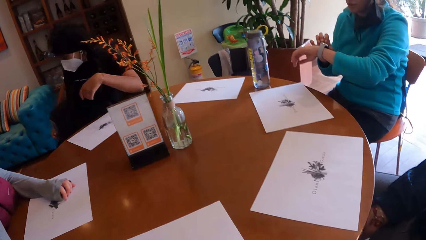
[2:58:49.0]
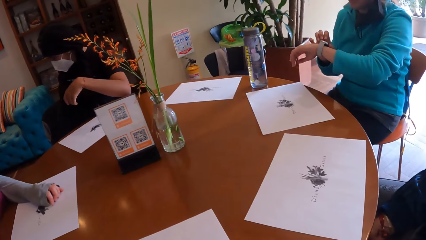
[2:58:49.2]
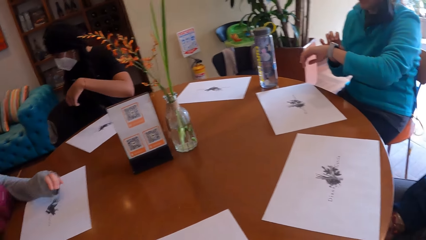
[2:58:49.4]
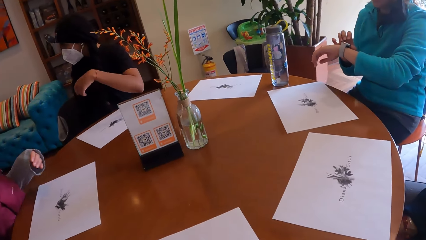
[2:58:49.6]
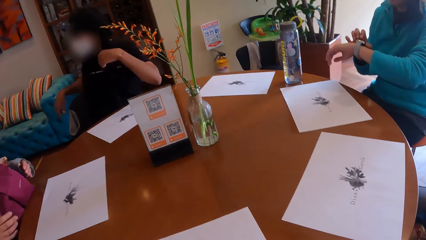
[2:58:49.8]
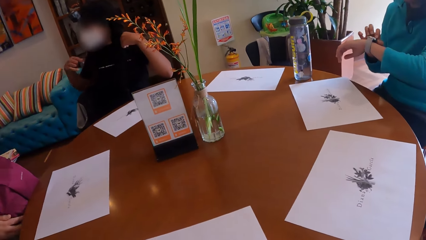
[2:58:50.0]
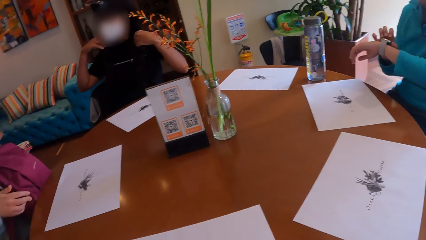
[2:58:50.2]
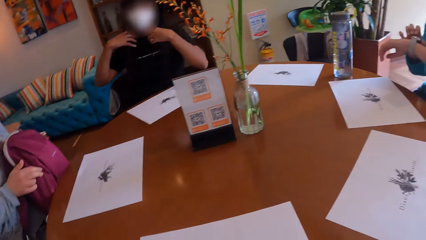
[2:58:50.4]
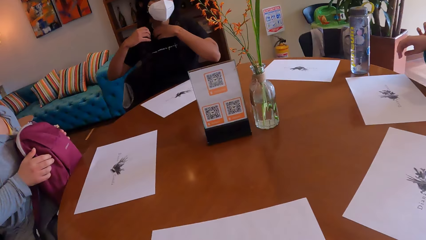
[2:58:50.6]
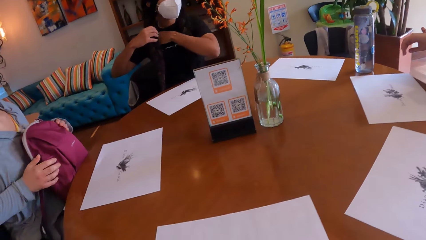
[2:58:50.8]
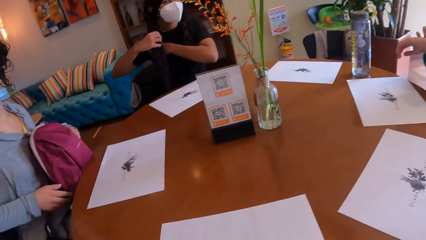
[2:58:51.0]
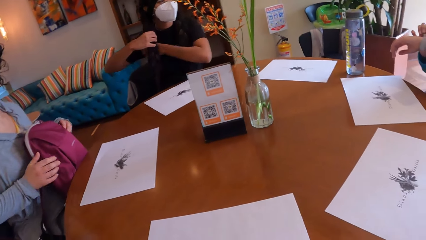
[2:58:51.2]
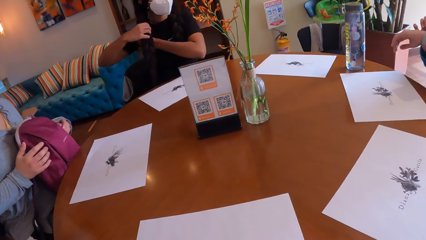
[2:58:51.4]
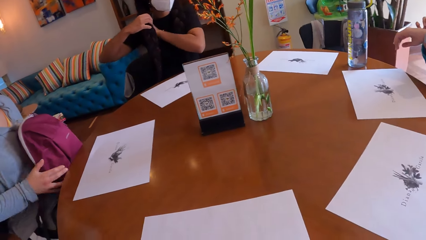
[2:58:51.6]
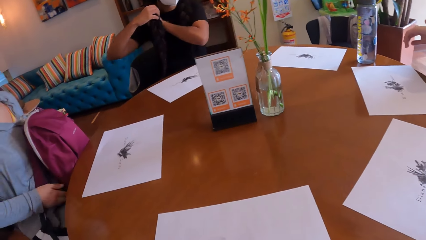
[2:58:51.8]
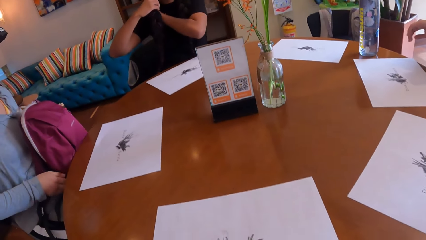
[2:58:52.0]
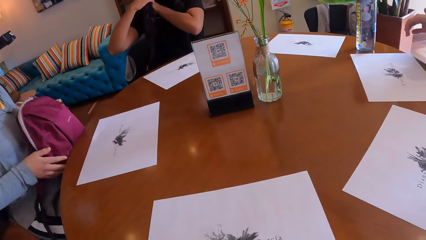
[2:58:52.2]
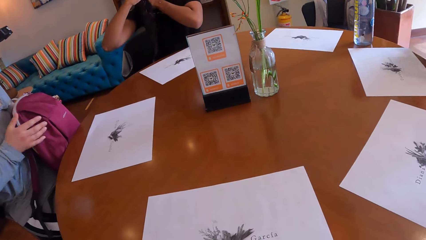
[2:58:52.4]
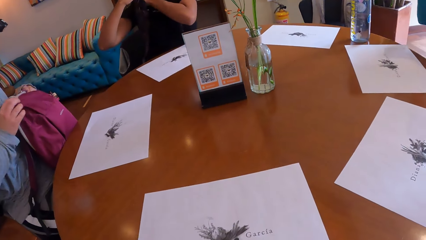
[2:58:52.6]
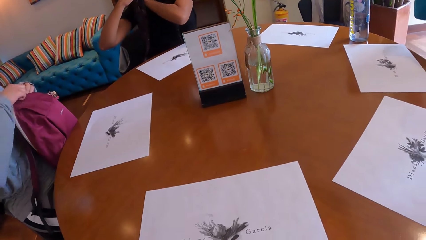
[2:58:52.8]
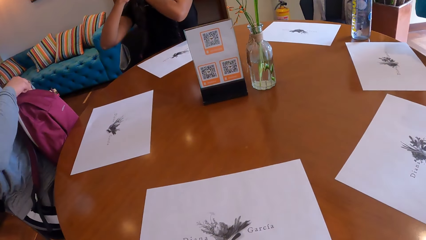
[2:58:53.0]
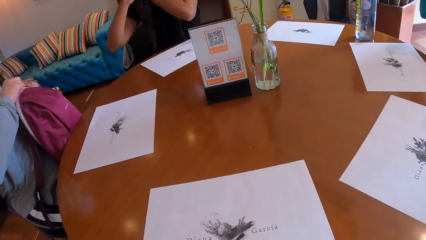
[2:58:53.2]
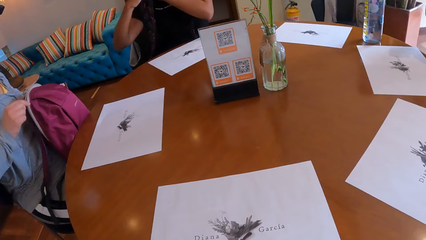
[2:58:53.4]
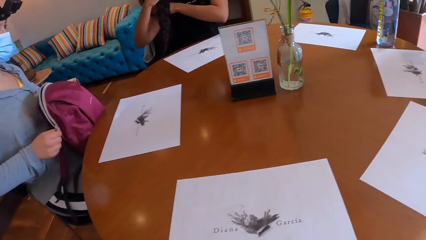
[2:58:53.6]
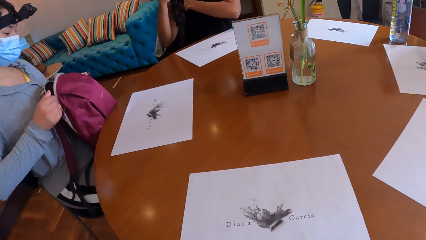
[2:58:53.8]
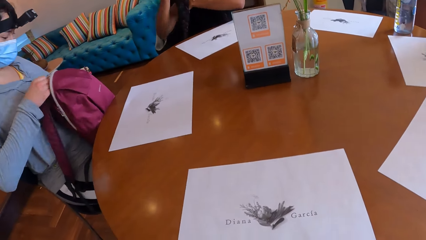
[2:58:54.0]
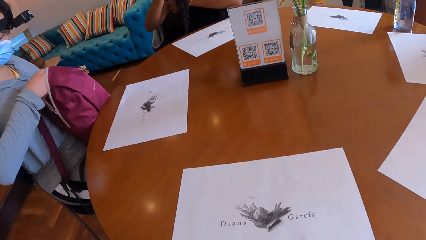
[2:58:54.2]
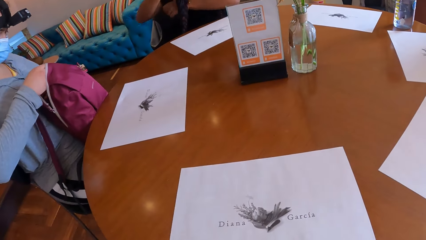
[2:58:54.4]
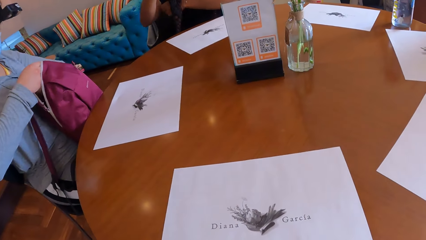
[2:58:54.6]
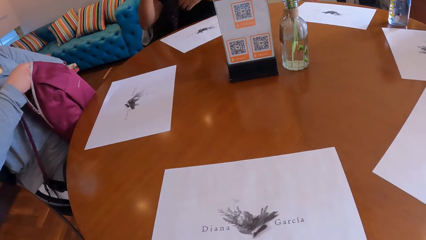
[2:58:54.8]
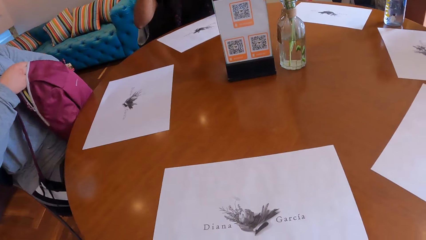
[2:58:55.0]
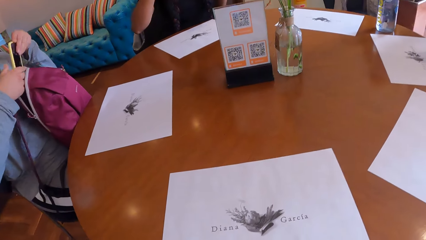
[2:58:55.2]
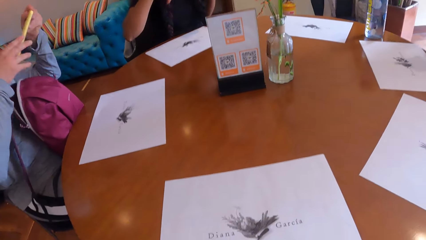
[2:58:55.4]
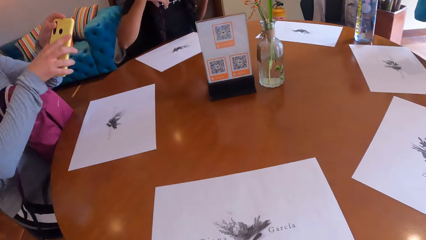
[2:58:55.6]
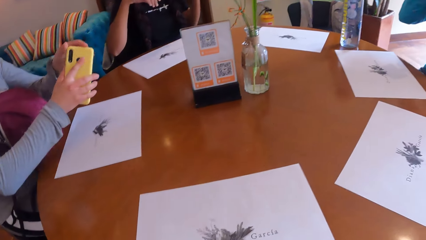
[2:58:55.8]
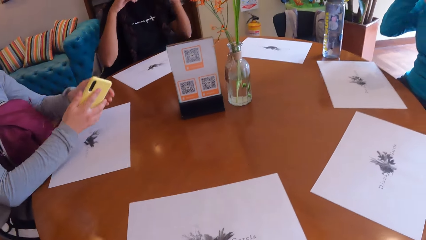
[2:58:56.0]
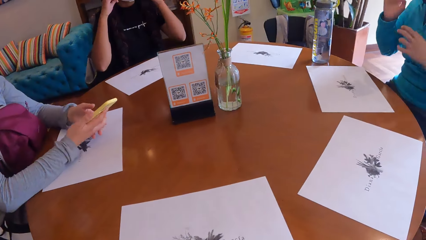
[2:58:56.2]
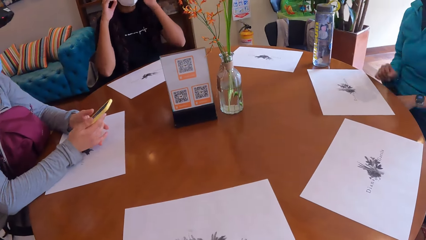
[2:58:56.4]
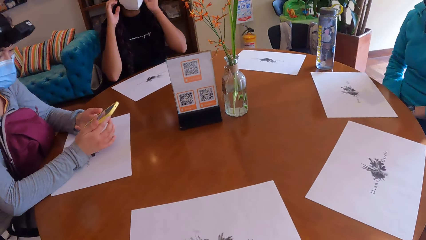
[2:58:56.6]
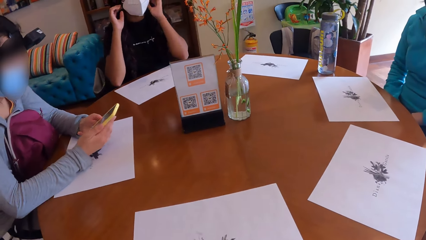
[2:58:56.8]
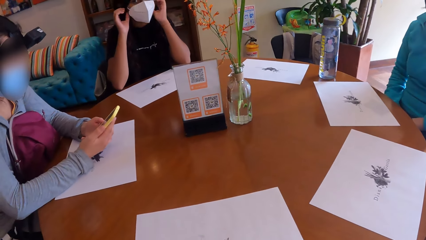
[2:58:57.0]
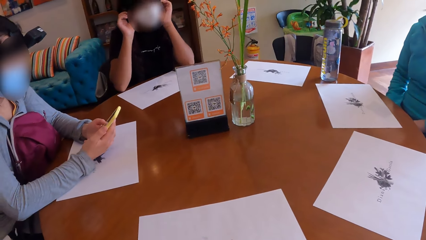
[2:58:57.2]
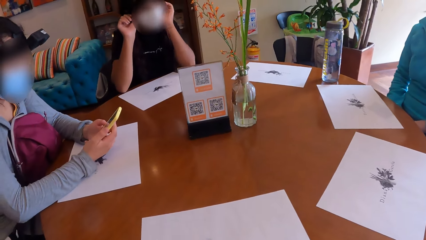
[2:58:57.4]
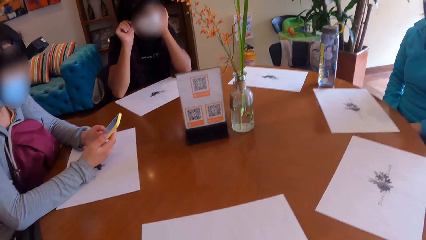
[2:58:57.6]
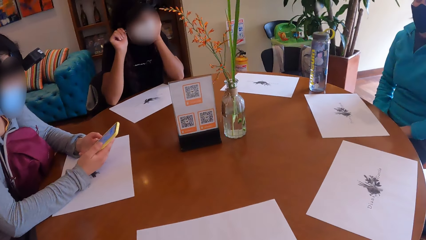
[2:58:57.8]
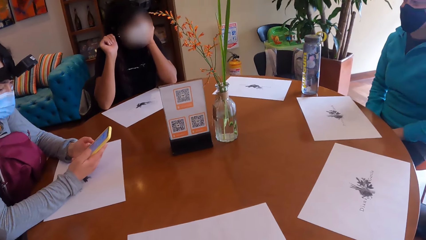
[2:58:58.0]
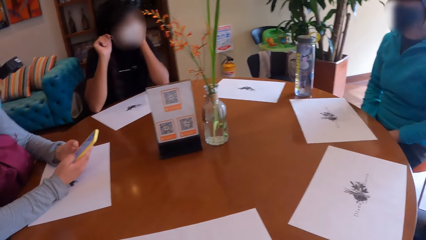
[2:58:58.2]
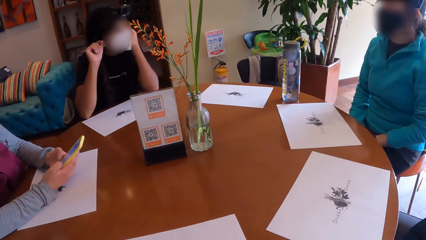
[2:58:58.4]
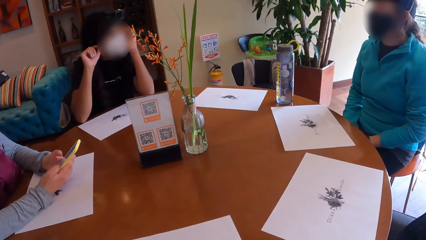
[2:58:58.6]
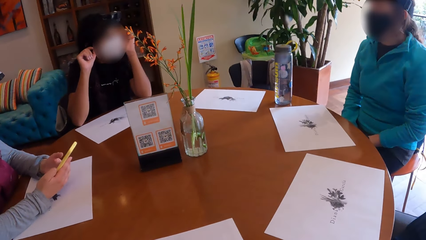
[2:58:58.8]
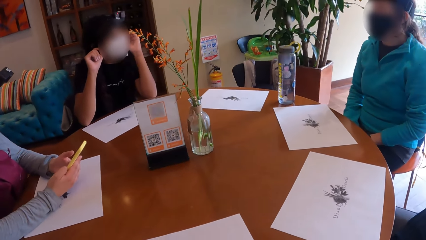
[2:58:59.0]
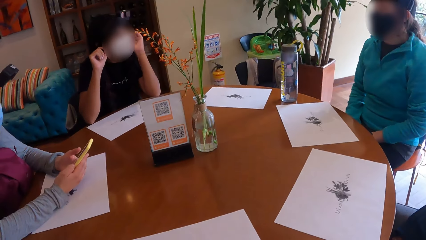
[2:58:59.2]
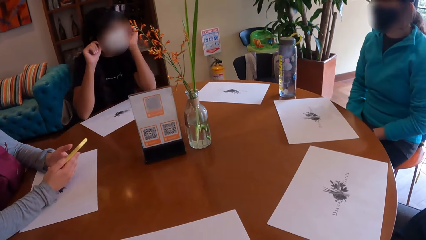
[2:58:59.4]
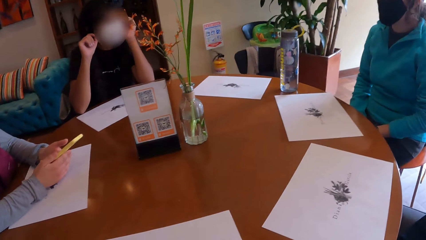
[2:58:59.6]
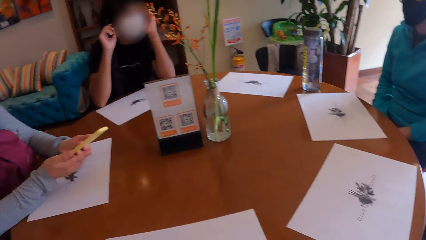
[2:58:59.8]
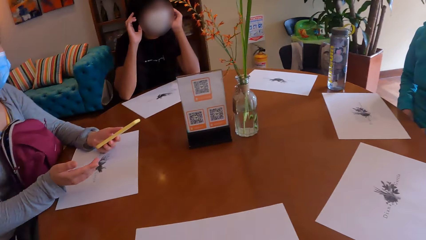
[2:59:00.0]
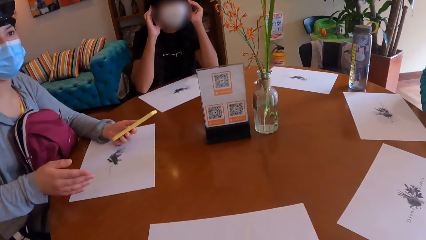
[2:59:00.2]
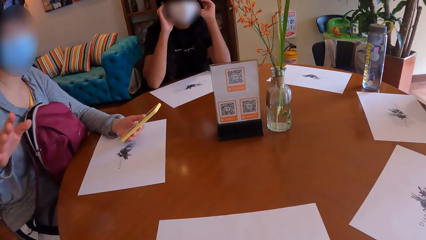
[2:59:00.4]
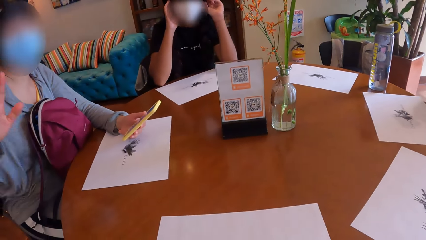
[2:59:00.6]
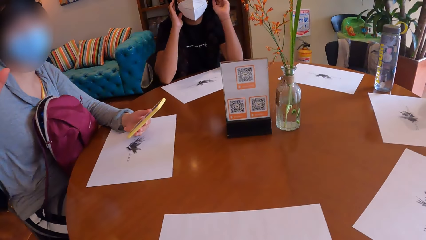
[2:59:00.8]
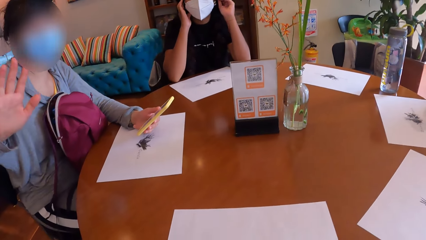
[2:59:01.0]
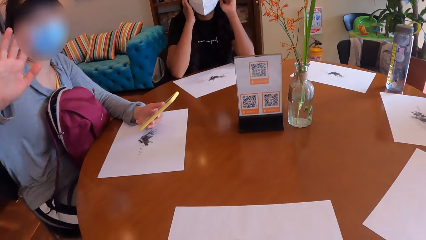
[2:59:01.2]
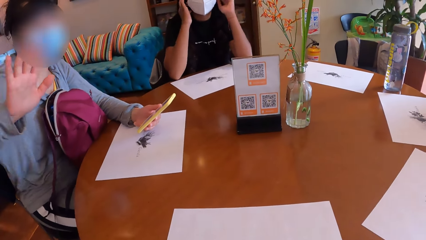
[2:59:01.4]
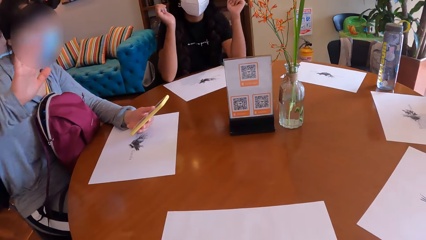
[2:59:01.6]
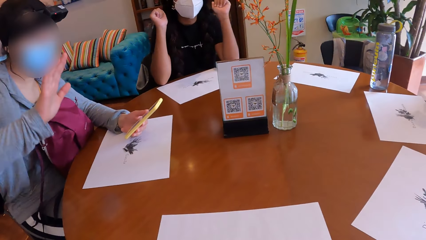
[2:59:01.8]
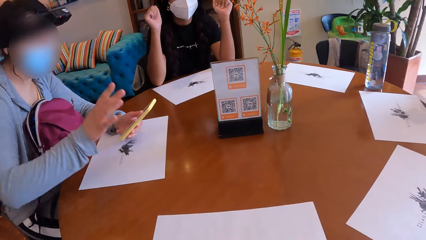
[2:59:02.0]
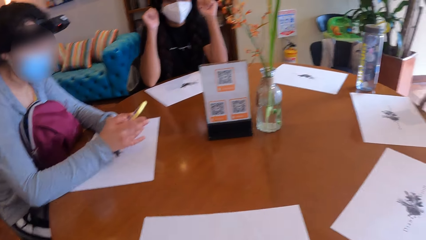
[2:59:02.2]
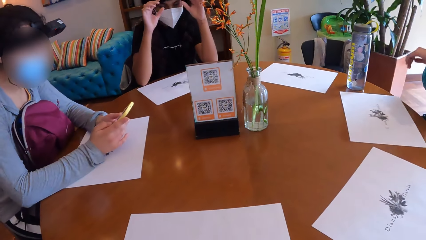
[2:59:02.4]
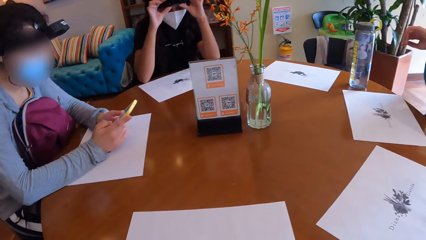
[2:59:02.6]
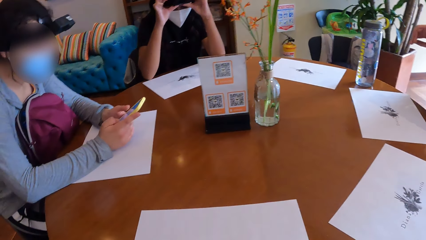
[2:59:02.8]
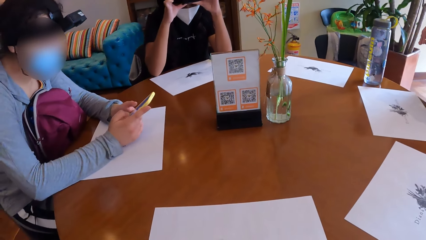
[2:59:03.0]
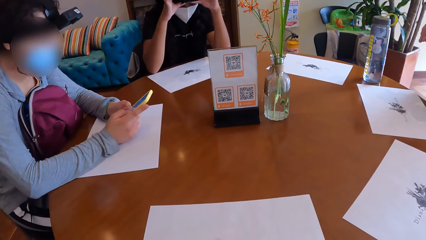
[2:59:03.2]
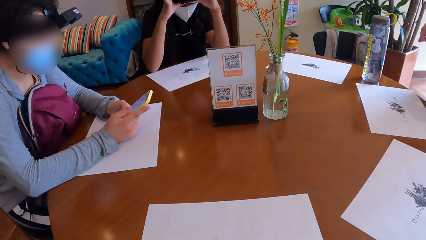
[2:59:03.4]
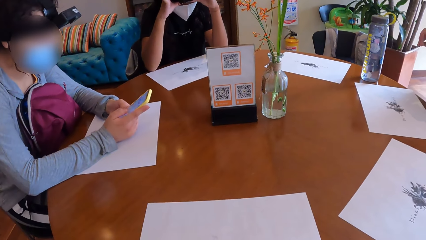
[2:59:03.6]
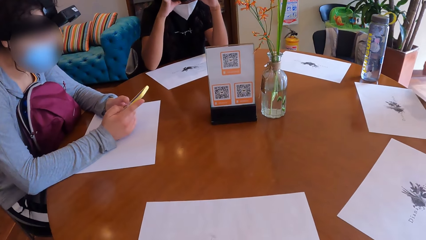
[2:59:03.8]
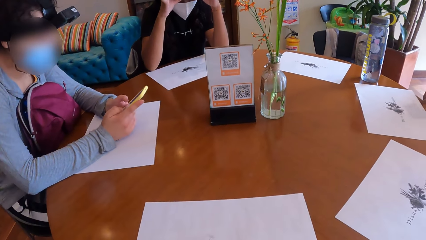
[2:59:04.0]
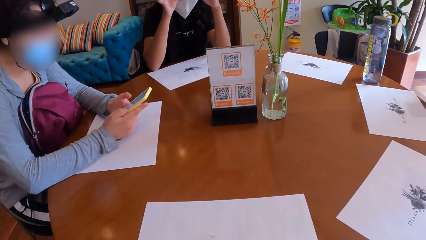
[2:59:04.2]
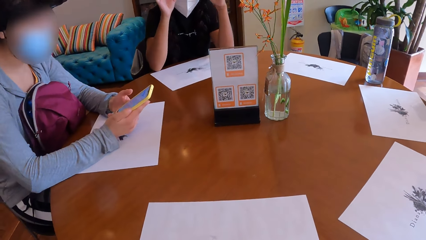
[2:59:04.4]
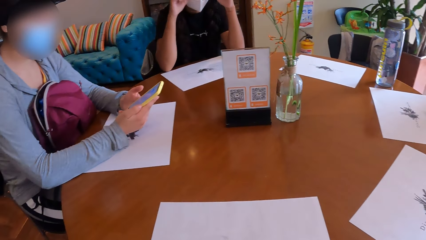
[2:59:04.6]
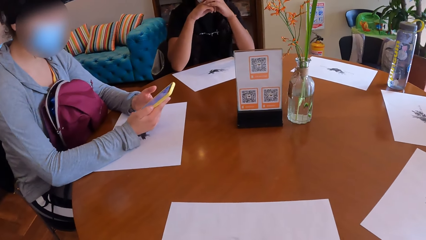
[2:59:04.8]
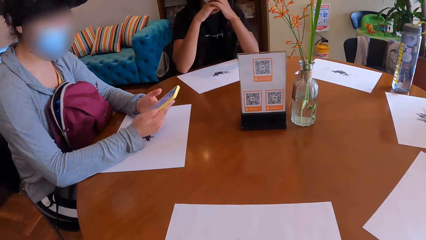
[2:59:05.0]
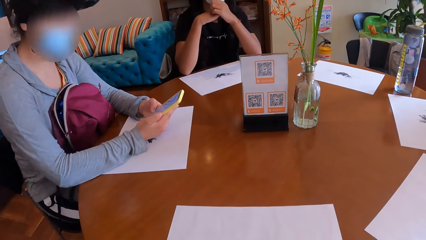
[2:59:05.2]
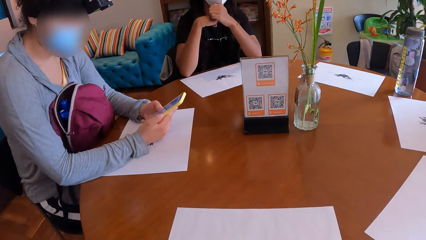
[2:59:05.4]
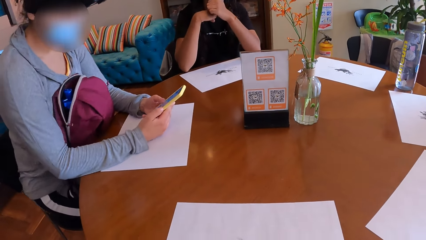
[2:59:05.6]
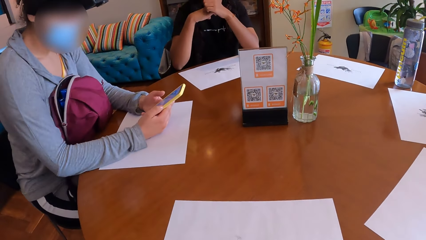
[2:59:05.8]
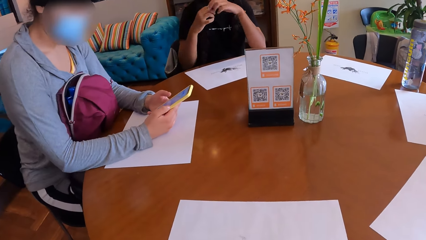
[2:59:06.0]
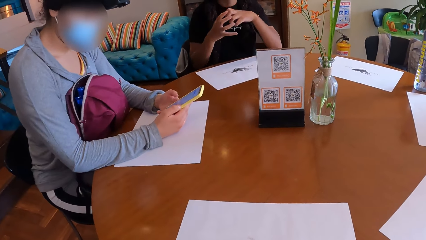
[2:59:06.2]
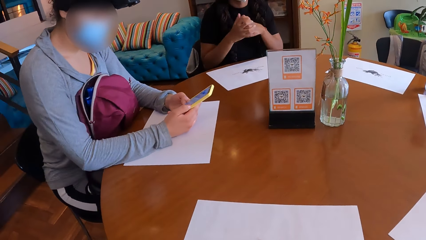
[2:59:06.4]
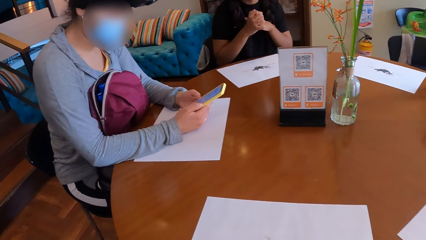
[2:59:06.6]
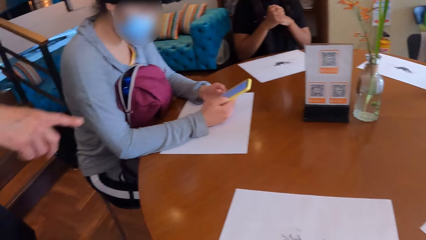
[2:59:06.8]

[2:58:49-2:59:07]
A woman operates a watch with her right hand. The camera wearer stares around. Another woman opens the bag with both hands. She picks up a phone from the bag with her left hand and operates the phone with both hands. The camera wearer interacts with a person. They stare around.
